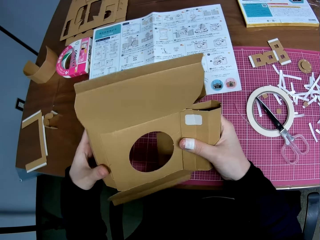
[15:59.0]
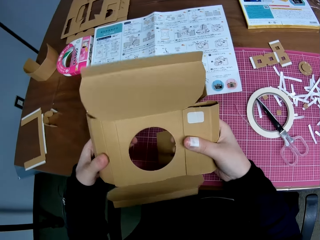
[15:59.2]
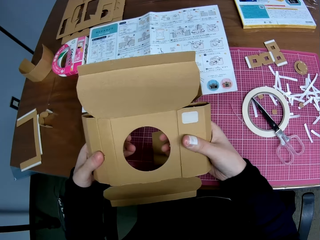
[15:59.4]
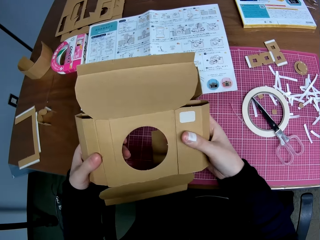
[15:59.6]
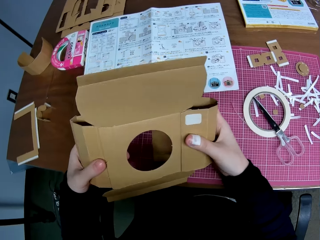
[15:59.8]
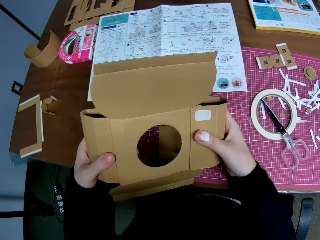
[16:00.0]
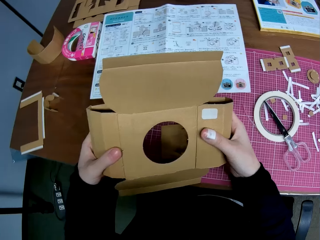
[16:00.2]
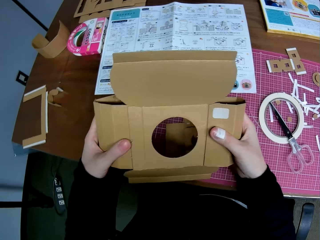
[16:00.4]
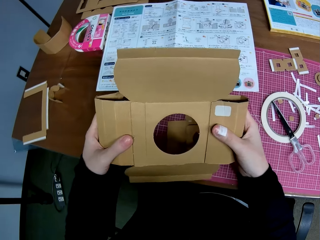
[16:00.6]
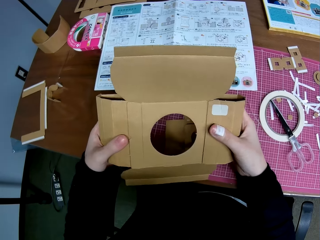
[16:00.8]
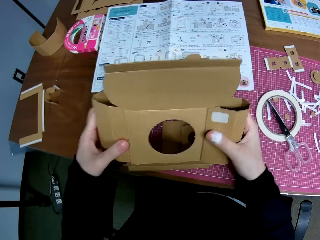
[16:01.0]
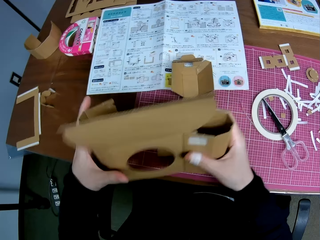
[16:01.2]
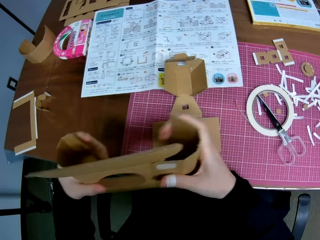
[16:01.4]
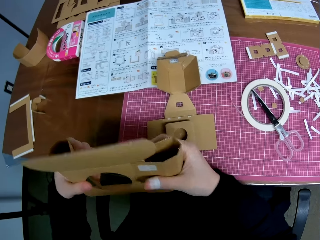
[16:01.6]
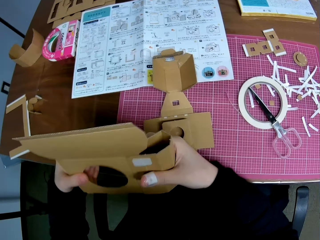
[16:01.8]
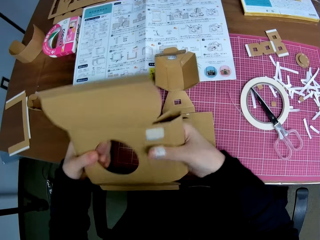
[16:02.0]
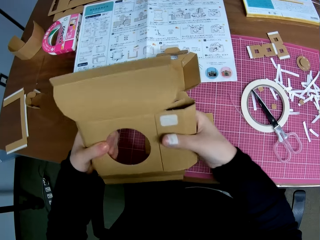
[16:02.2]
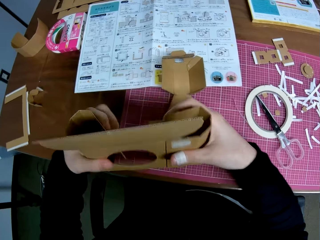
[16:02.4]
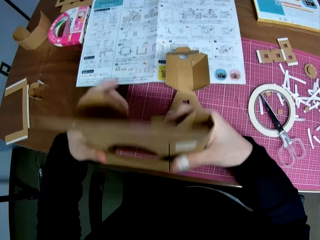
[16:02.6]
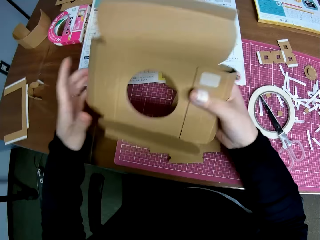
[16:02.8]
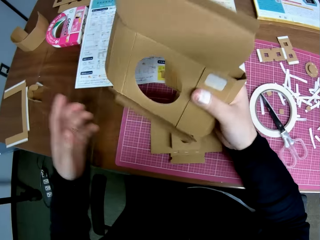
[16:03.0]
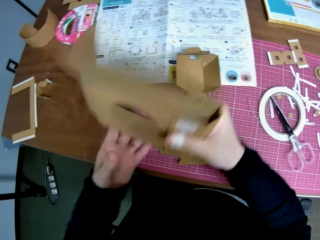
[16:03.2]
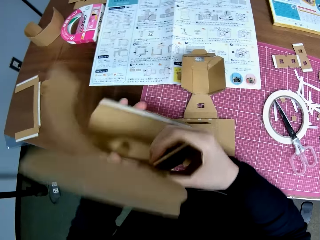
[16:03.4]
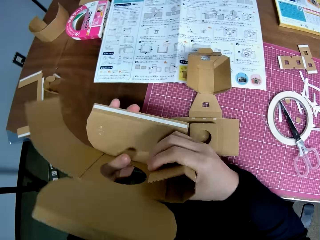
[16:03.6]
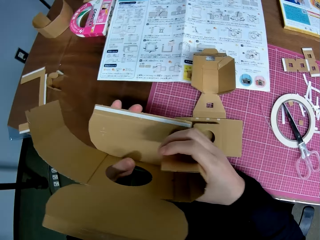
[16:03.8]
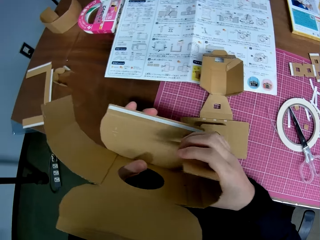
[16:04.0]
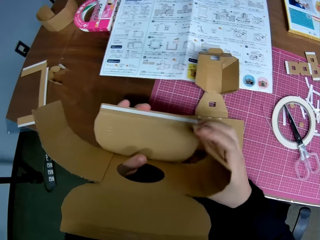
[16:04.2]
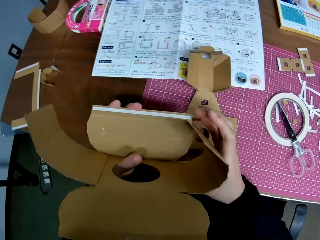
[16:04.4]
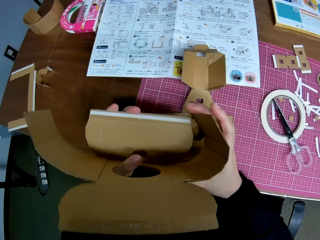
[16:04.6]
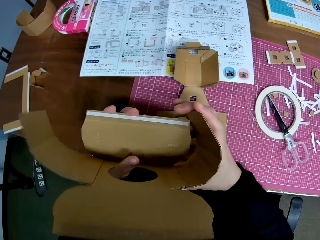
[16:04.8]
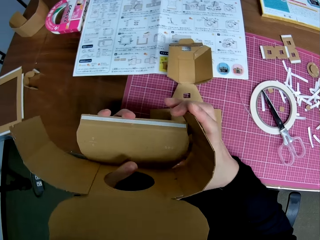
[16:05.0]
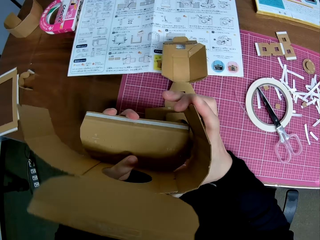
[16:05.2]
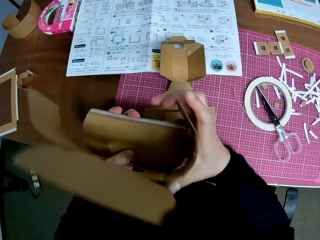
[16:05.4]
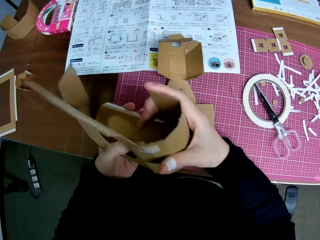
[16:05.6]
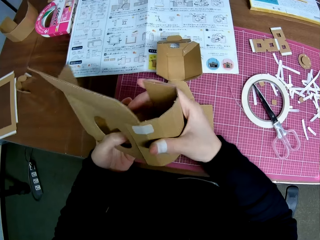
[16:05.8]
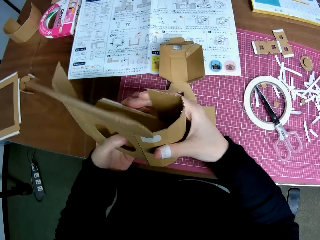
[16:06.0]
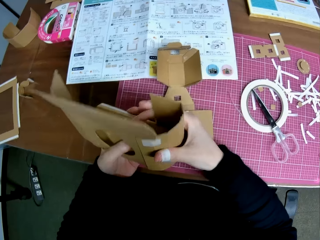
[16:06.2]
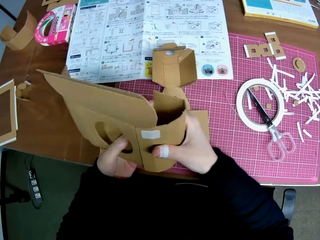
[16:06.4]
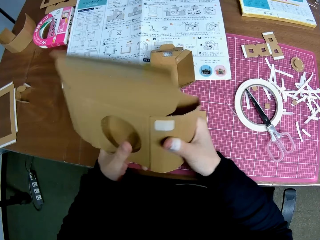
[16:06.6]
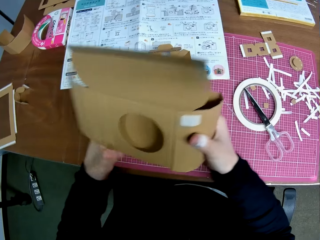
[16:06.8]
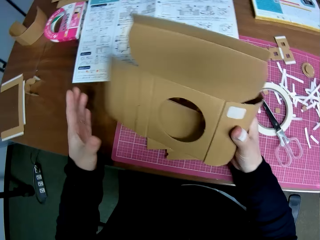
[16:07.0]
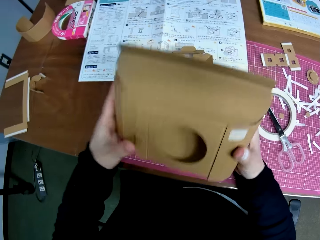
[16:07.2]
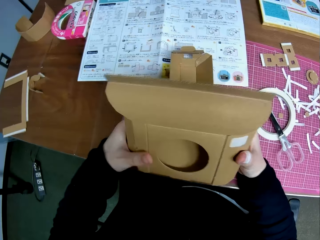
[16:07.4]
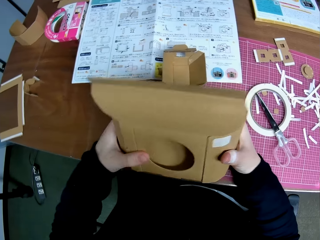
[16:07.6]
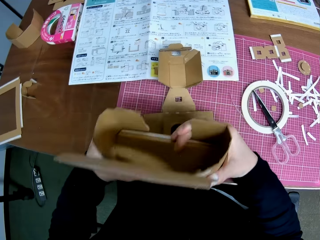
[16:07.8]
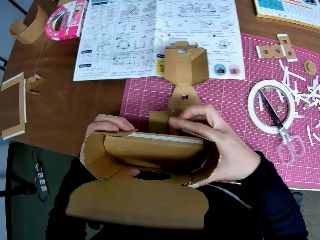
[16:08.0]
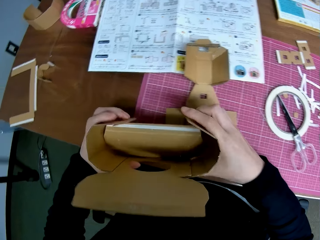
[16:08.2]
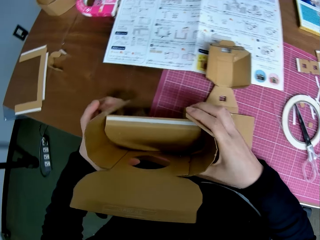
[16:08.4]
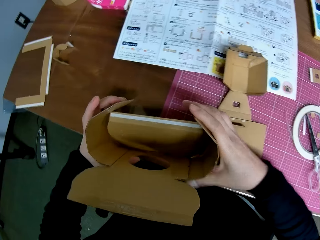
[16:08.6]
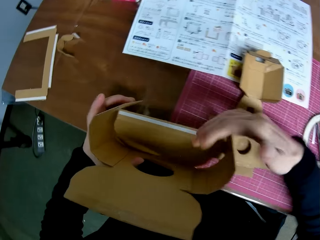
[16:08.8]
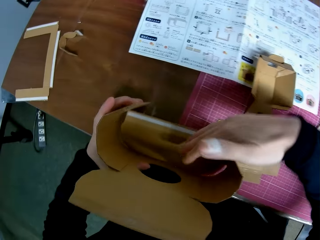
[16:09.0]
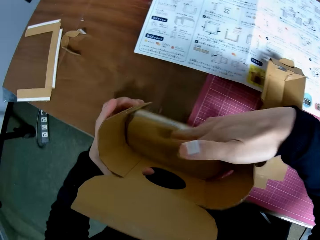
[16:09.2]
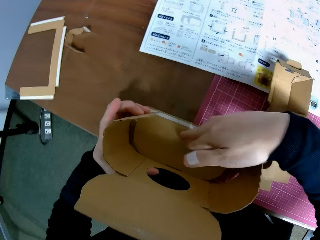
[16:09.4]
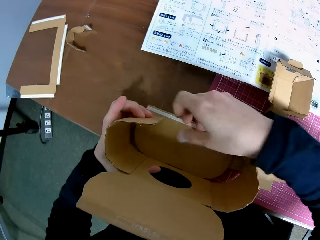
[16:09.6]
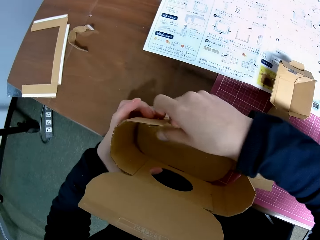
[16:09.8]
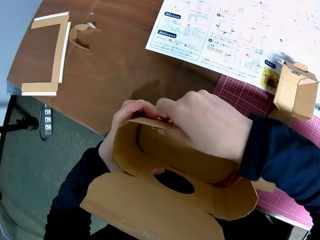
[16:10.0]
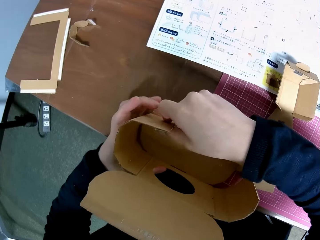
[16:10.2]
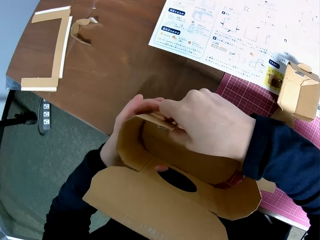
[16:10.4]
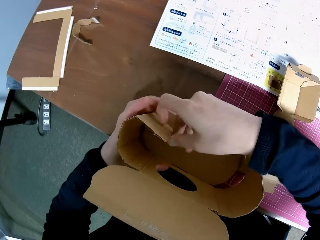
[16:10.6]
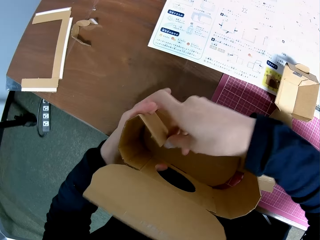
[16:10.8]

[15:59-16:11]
The camera wearer folds the carton piece together. They fold a carton craft. They fold the carton craft again.

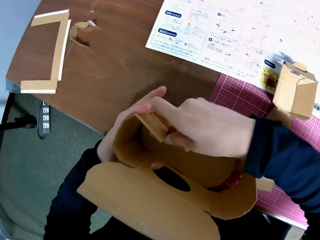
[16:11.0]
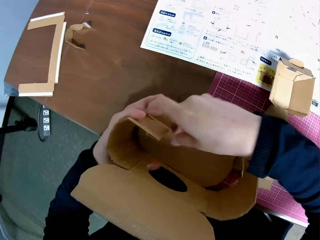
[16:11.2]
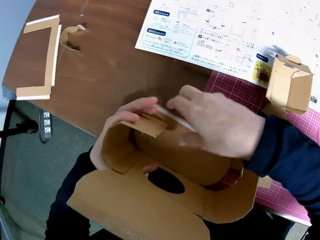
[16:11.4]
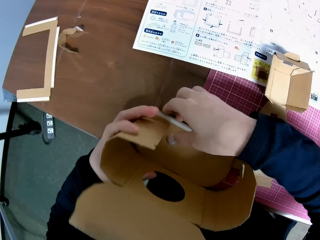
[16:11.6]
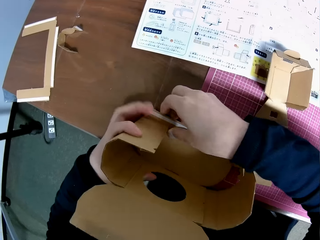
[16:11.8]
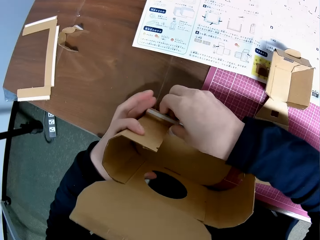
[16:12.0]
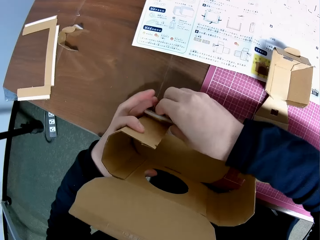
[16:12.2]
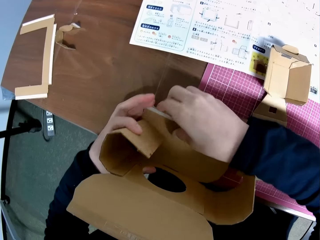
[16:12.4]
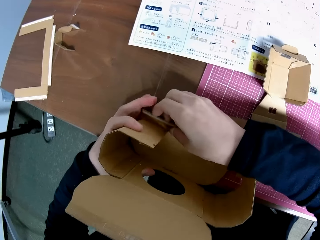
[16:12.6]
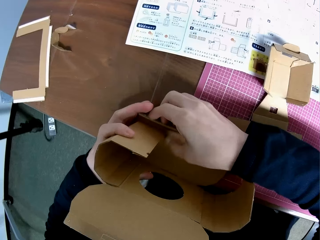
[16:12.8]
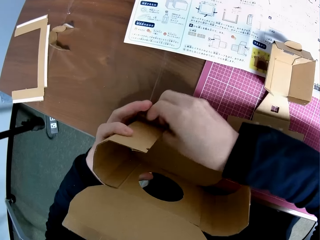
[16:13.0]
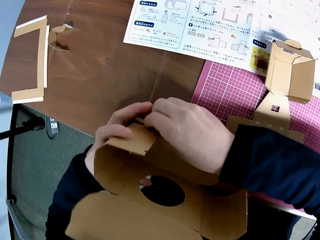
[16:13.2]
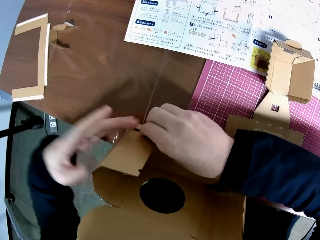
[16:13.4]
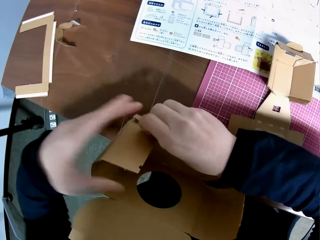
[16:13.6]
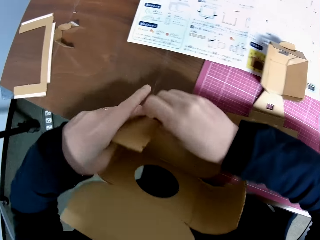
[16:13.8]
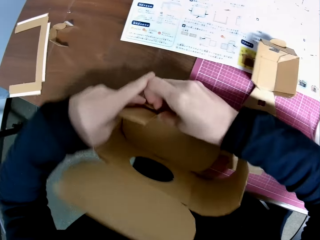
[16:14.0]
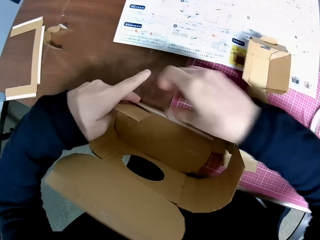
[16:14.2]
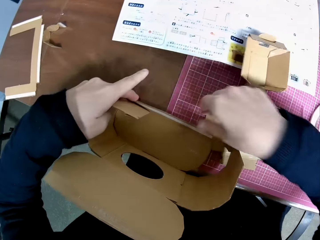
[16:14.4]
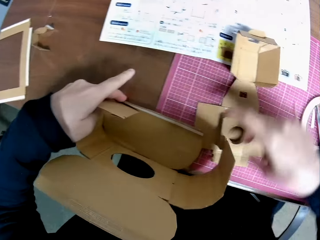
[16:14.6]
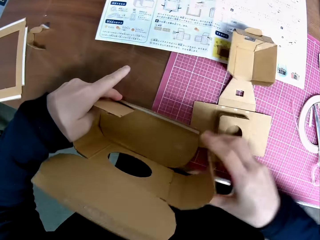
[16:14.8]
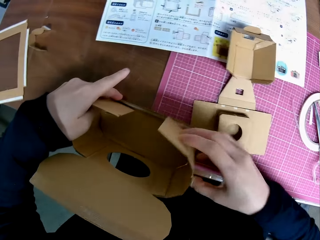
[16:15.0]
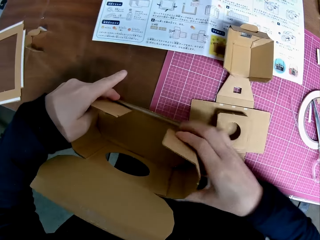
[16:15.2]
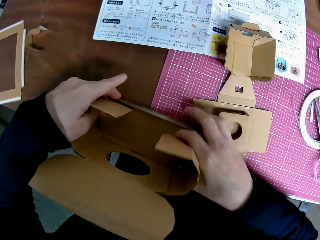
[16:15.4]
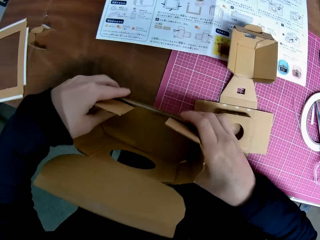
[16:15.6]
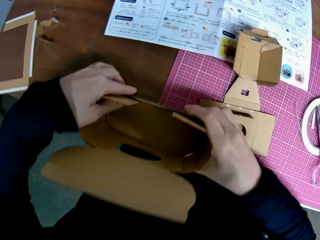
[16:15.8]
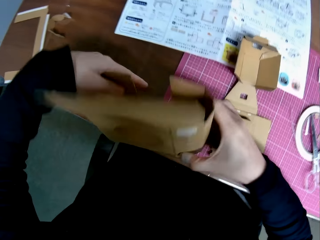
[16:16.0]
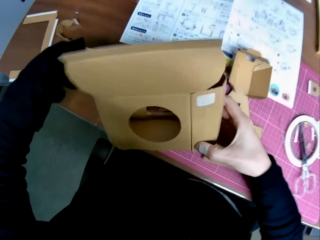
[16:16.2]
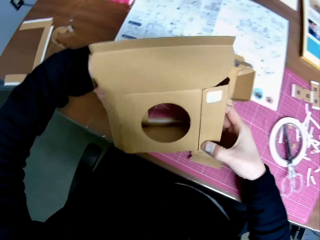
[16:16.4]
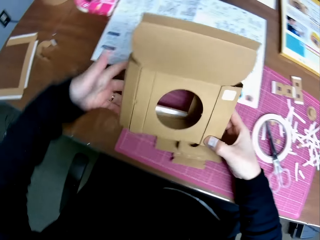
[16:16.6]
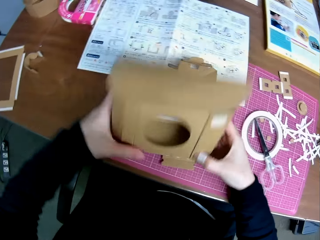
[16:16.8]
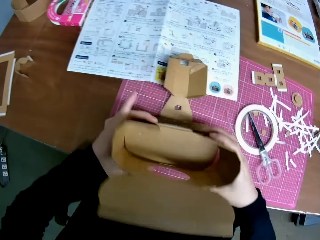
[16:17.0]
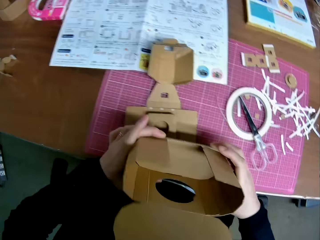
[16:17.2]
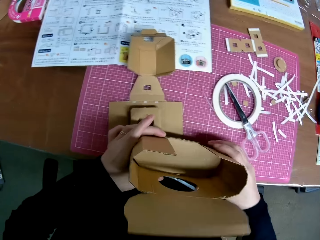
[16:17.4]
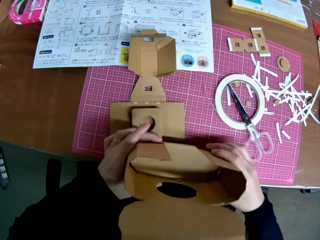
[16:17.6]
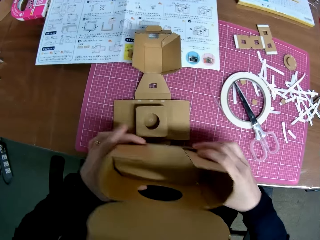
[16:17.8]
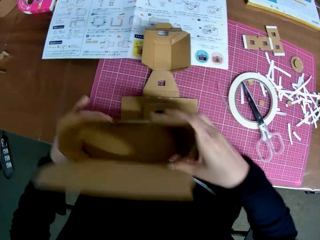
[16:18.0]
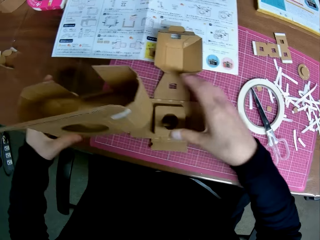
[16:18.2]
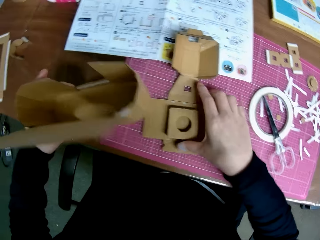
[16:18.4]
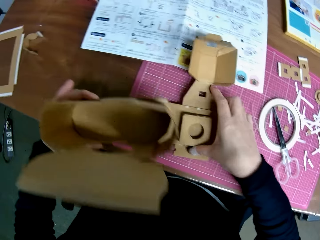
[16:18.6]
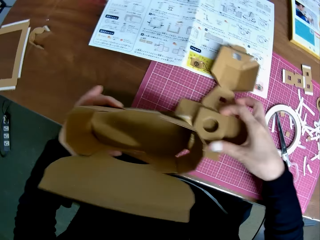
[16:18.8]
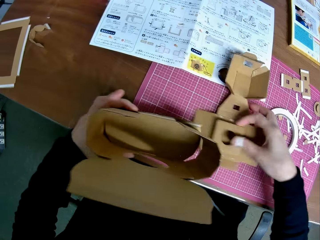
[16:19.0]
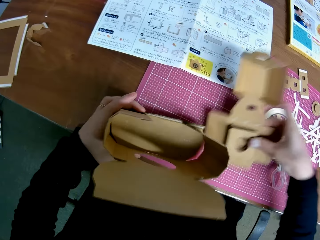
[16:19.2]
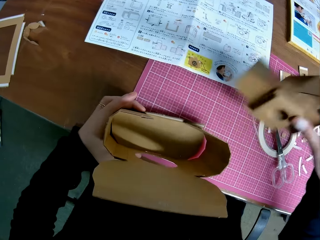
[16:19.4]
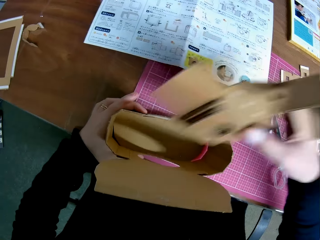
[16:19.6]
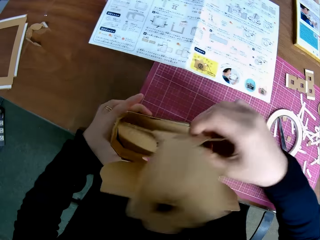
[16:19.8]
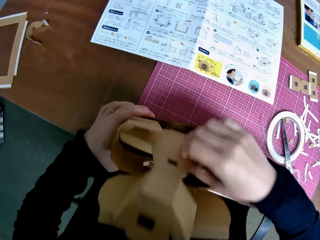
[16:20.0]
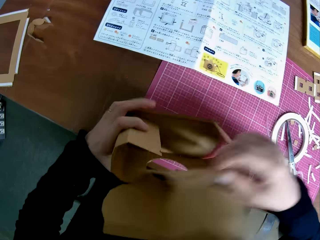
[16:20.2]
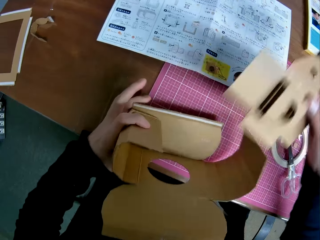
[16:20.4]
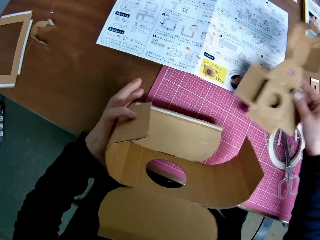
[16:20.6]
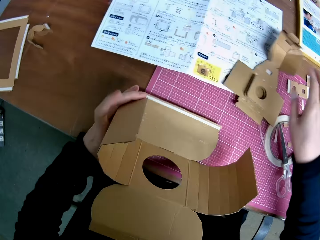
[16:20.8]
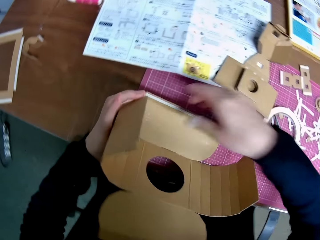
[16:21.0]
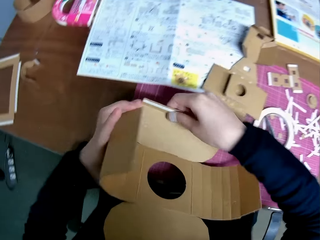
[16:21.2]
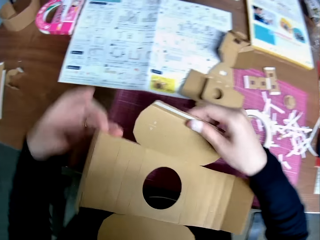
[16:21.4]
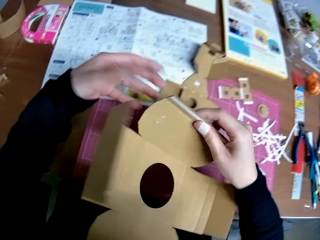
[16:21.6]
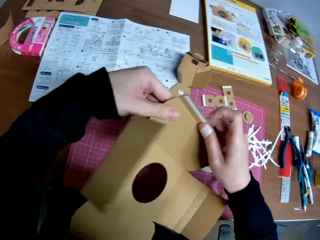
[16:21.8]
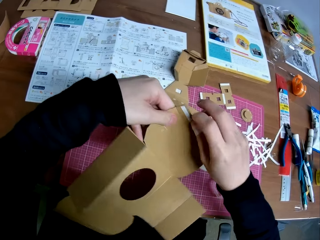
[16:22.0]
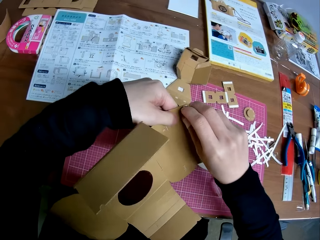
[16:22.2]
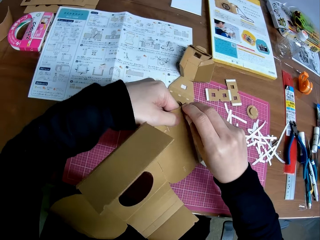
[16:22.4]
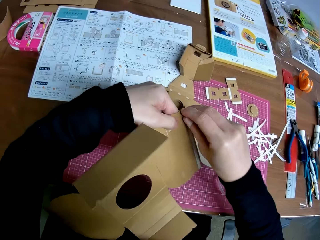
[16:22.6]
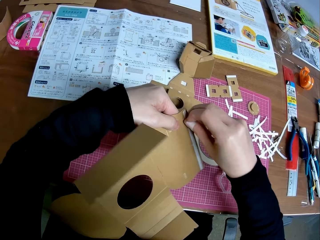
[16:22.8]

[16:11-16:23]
The camera wearer folds a carton craft. They fold the carton craft again. They pick up another carton piece on the table. They place the carton craft on the table and place the carton craft inside another carton craft. They assemble the carton piece and scatter the carton piece. They place the carton craft on the table.
